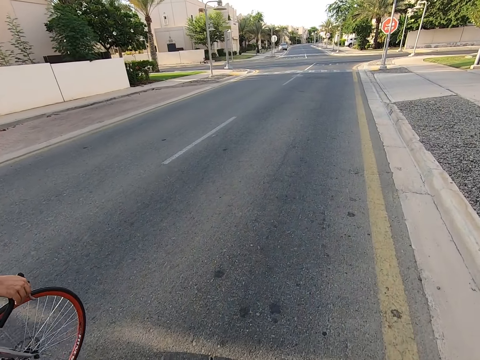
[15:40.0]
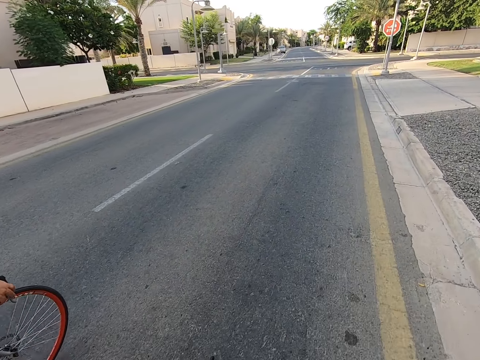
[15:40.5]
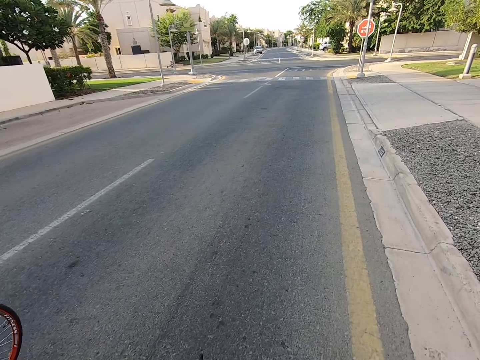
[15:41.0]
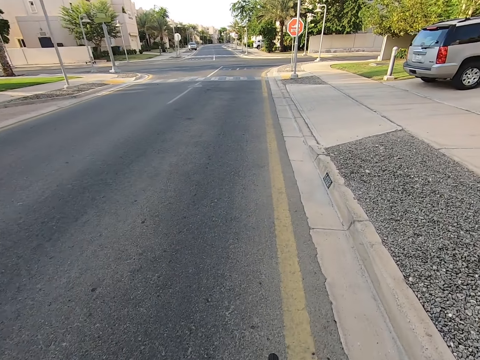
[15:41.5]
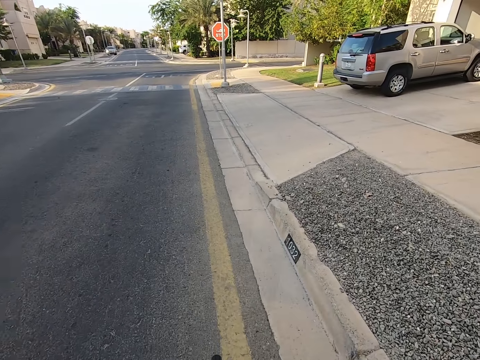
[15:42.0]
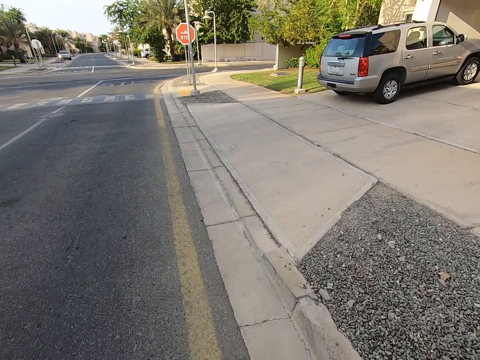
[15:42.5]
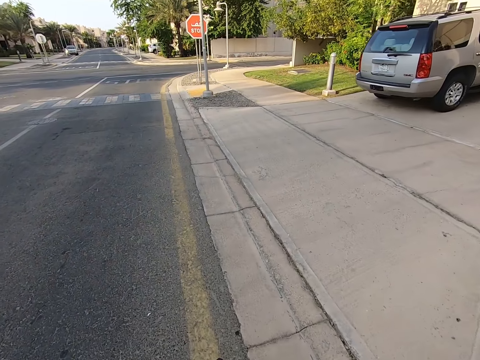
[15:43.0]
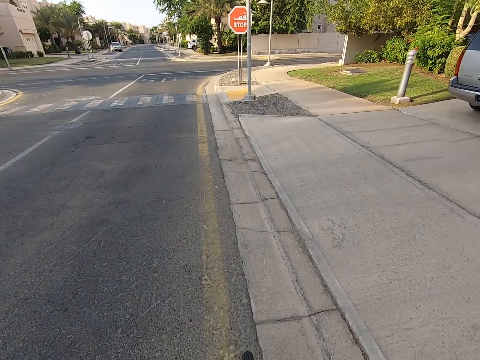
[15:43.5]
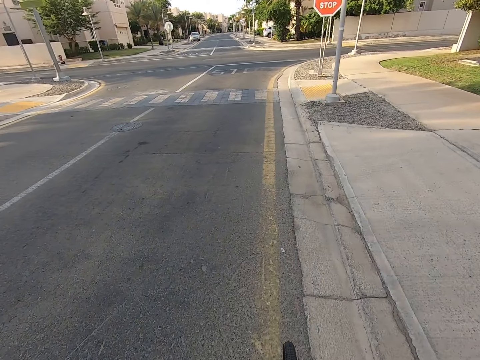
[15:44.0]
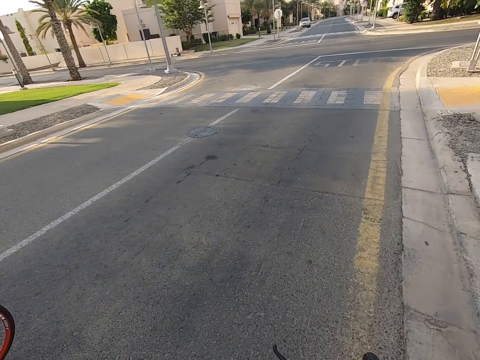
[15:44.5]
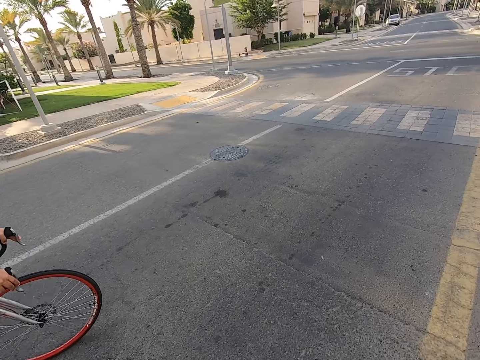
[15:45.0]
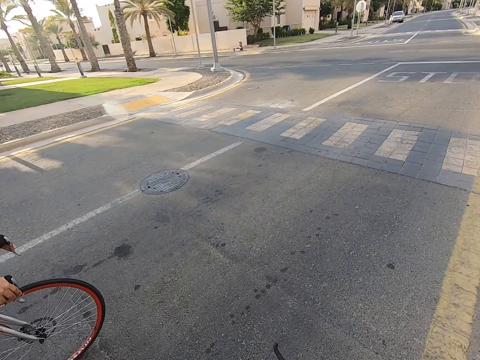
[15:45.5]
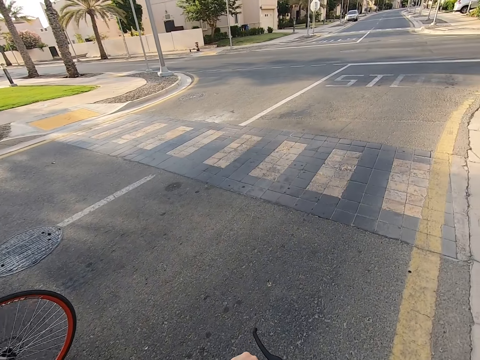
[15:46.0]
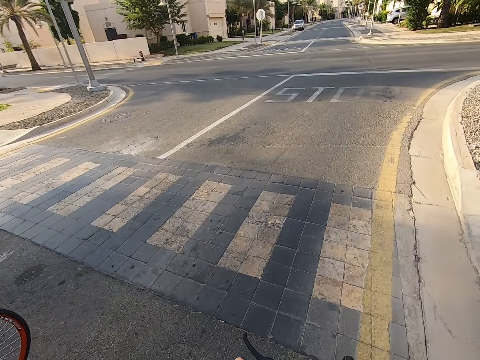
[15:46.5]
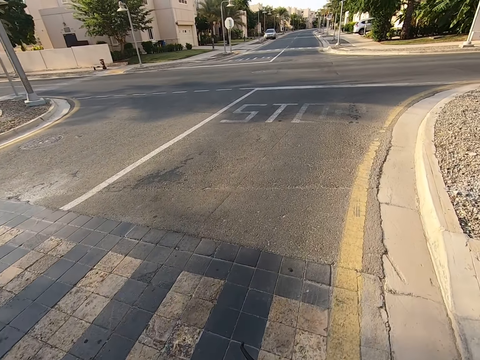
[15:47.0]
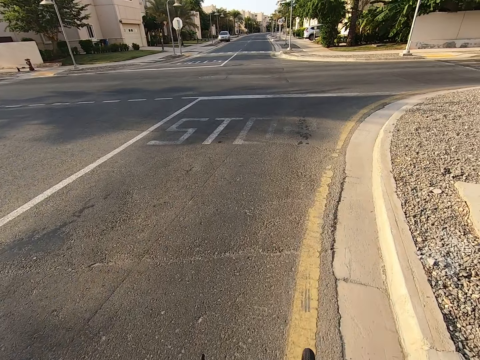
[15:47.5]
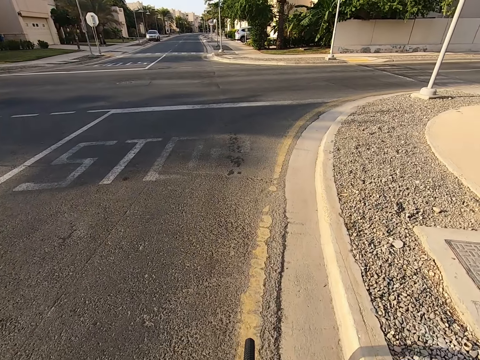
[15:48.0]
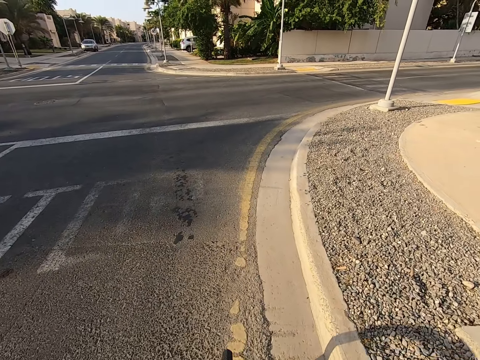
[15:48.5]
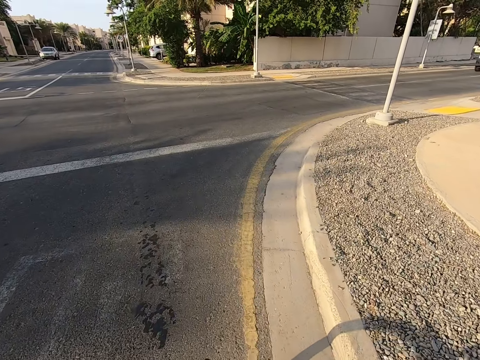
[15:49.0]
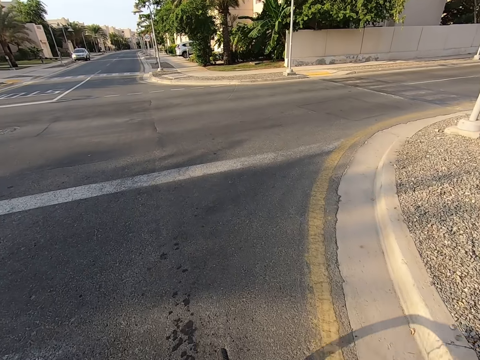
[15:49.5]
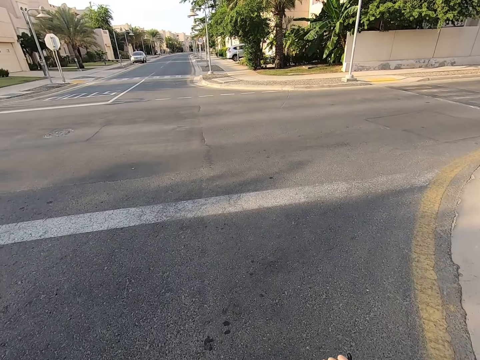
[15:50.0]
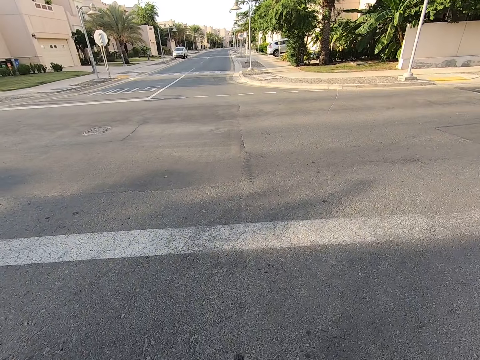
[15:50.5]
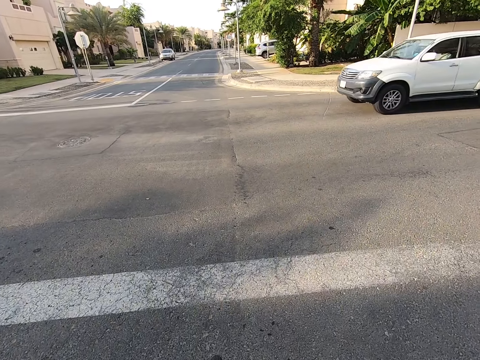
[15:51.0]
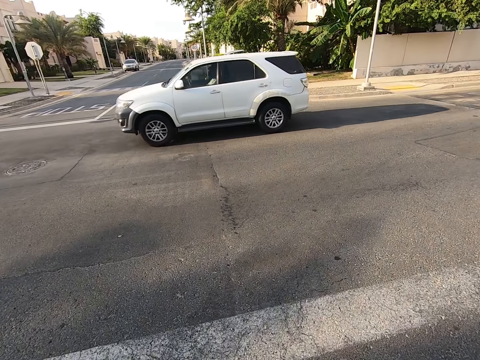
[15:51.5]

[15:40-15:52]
The camera wearer looks around the road. A man rides a bicycle on the road. The camera wearer rides a bicycle on the road.

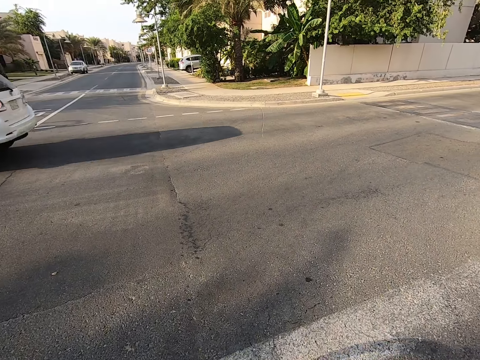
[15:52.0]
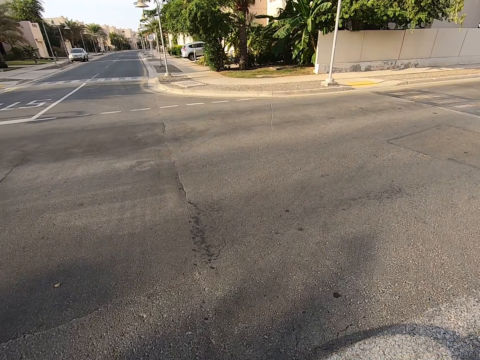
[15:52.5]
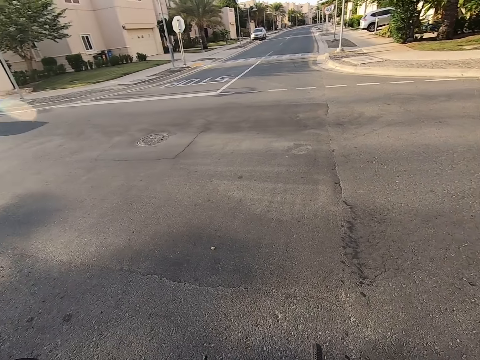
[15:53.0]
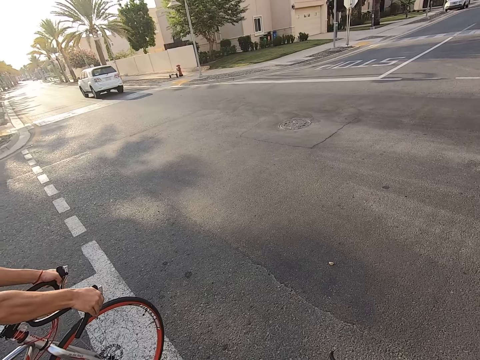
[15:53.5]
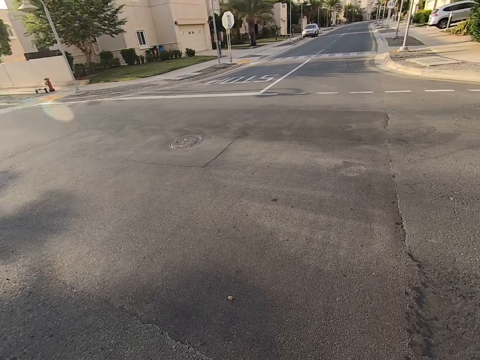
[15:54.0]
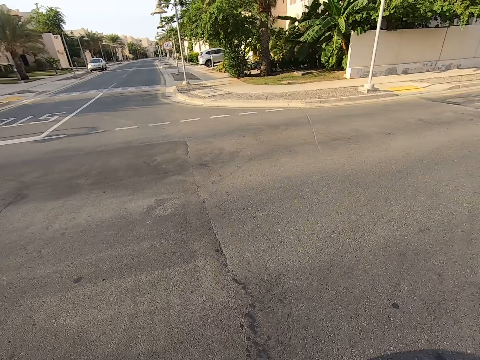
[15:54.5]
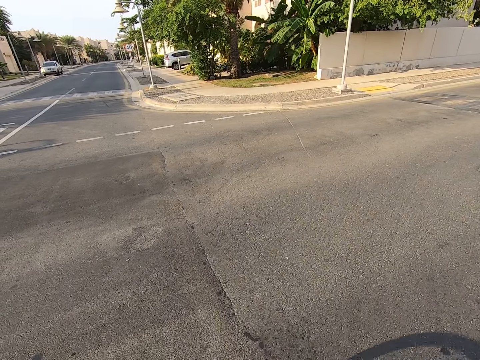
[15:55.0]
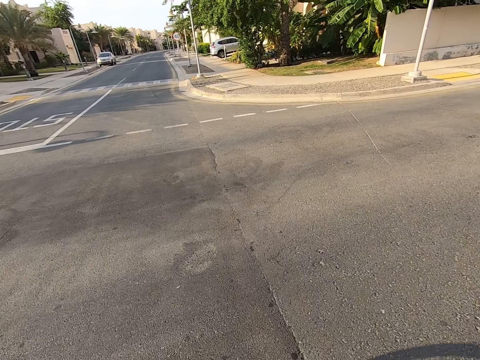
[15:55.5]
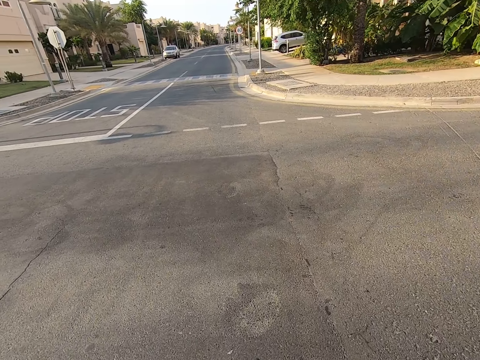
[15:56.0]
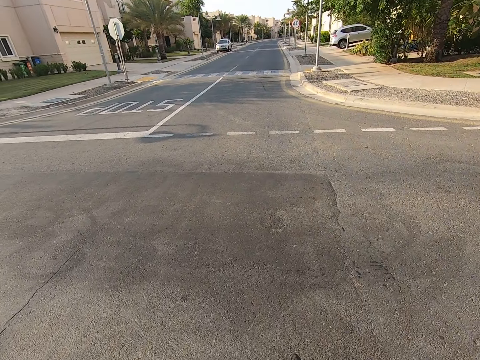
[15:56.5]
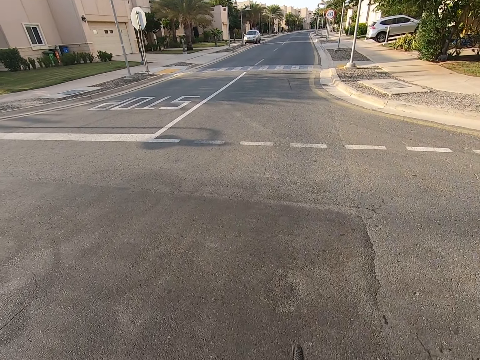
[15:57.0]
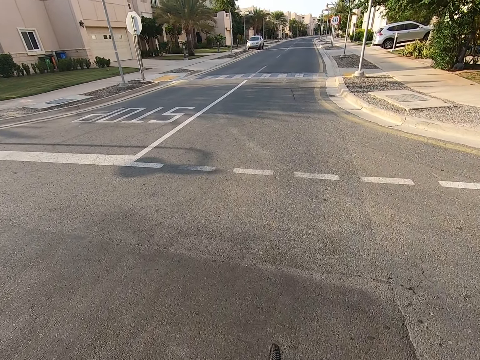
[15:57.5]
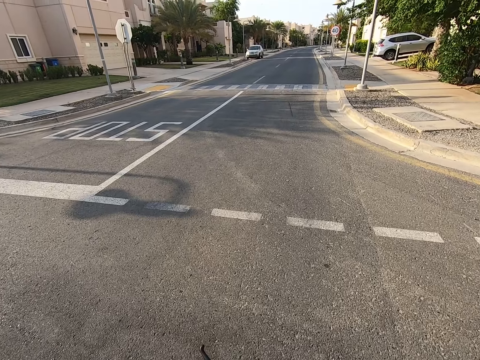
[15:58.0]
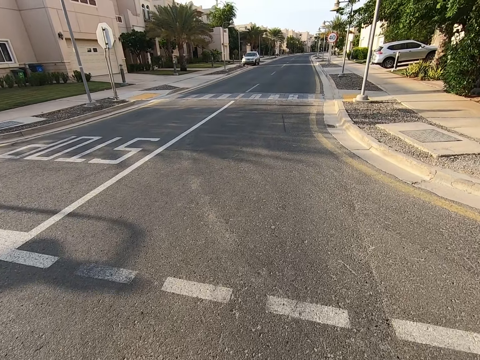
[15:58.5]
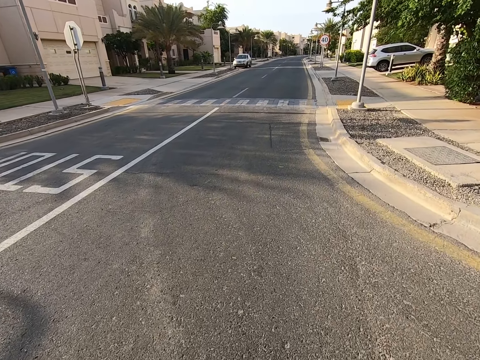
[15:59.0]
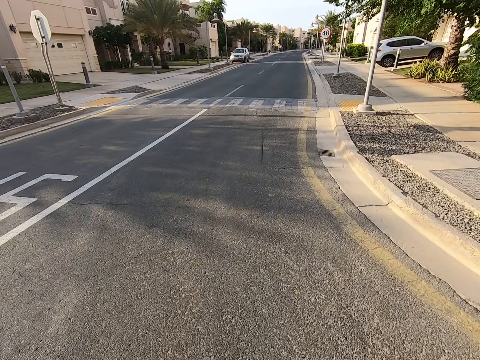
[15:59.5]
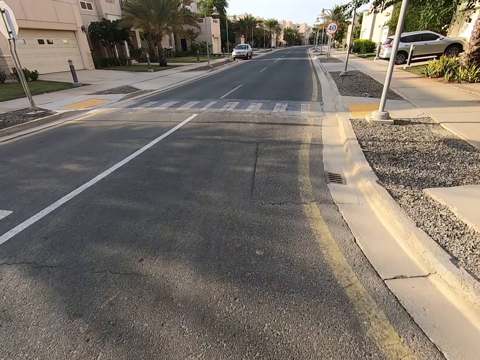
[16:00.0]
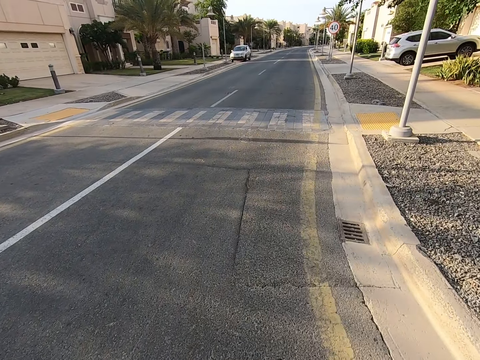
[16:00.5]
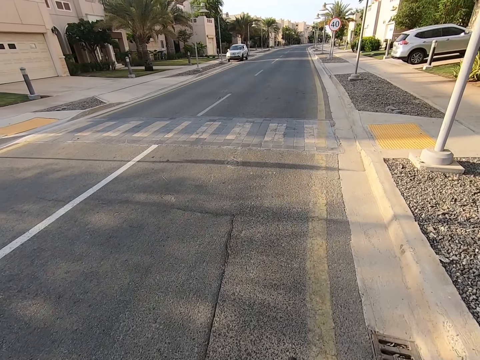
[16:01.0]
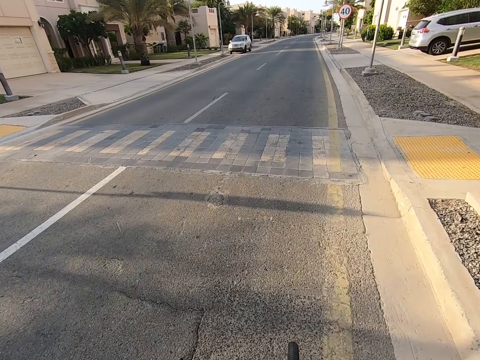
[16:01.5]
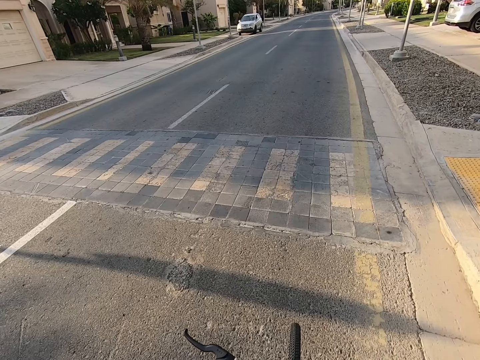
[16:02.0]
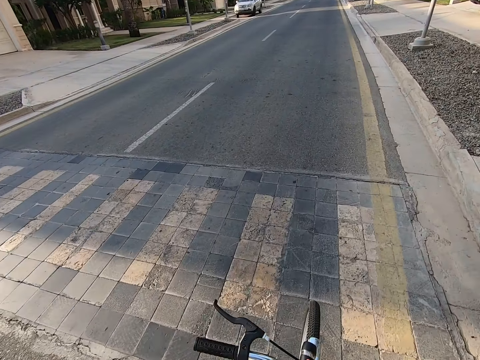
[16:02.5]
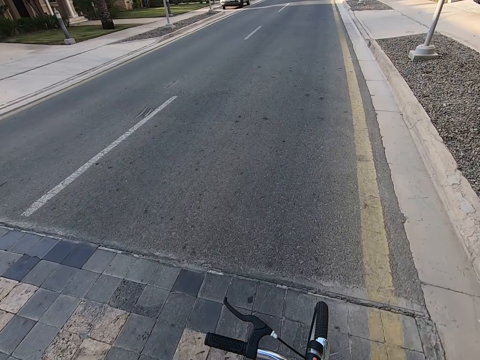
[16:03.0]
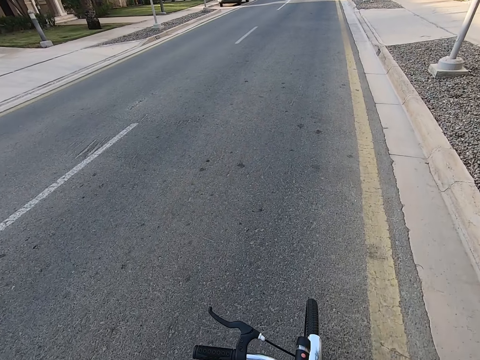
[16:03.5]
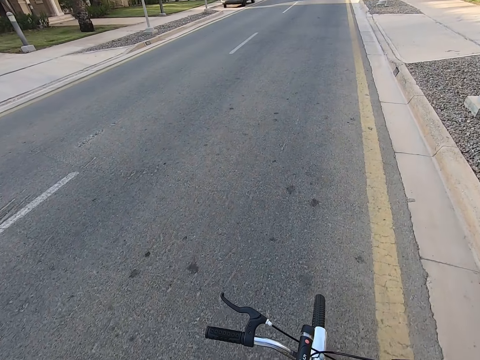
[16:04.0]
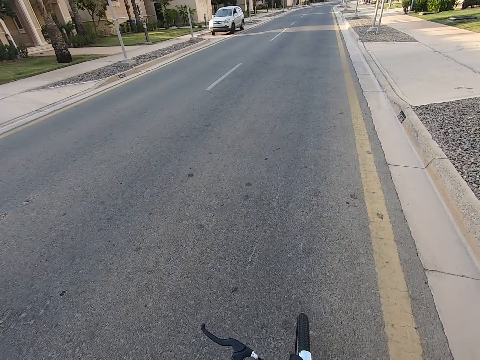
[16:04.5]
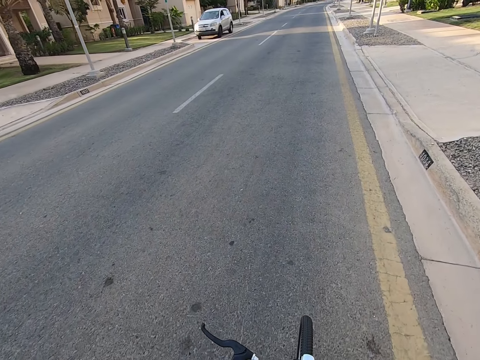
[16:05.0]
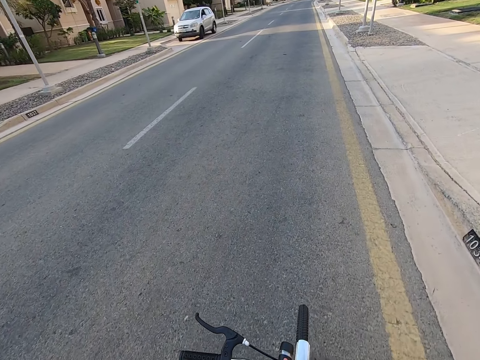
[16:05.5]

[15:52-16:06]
The camera wearer stops at a junction with a person. They look on the left hand side of the road. They ride a bicycle across the main road with the person. They ride the bicycle on a major road with the person.
